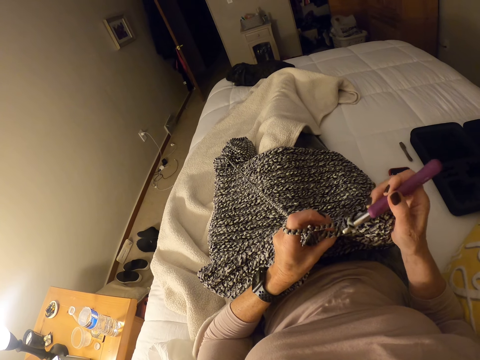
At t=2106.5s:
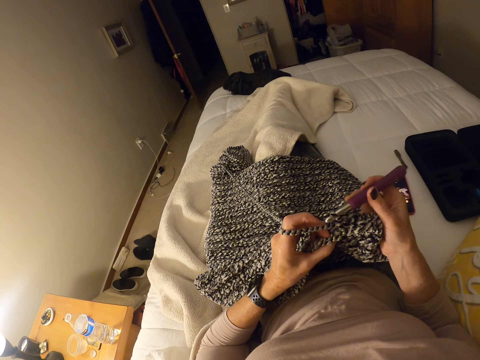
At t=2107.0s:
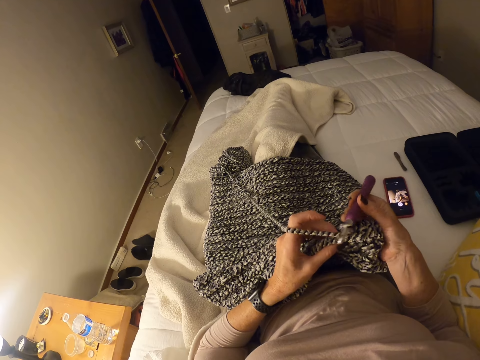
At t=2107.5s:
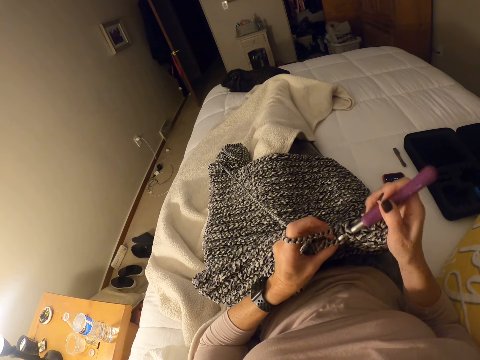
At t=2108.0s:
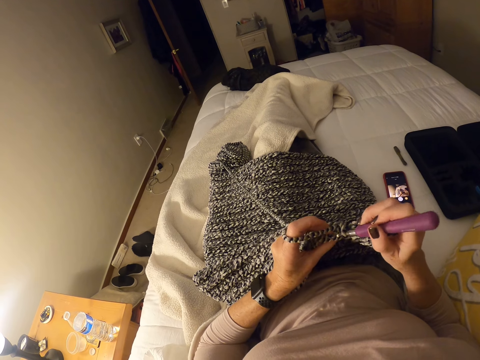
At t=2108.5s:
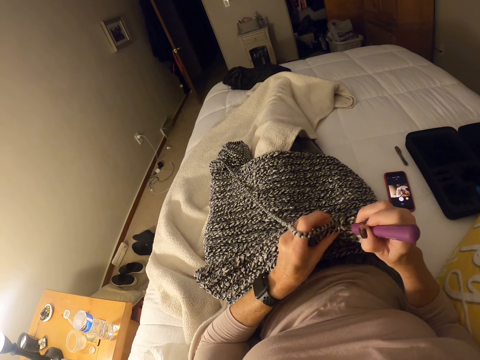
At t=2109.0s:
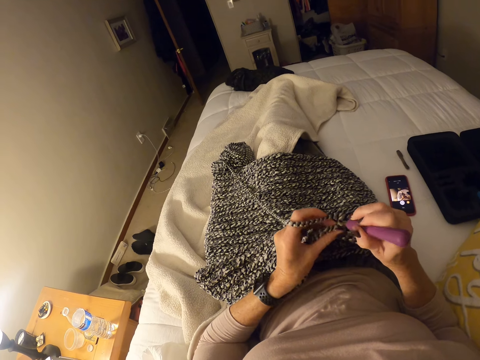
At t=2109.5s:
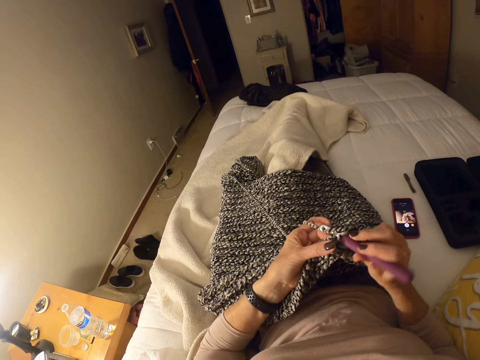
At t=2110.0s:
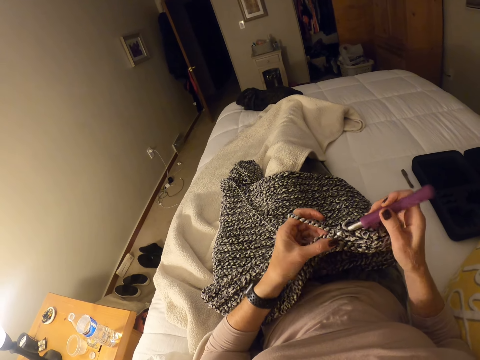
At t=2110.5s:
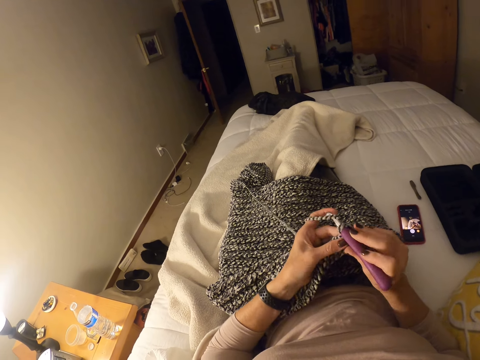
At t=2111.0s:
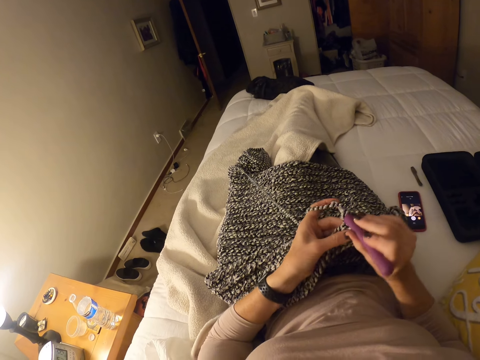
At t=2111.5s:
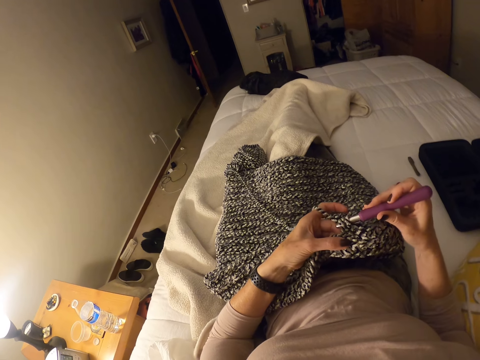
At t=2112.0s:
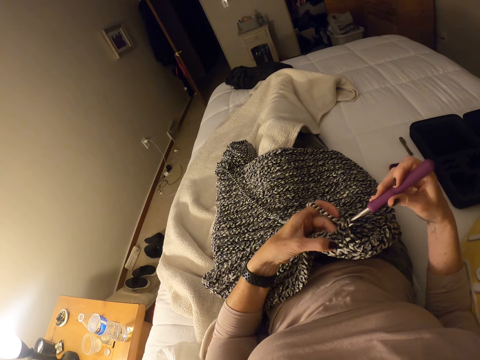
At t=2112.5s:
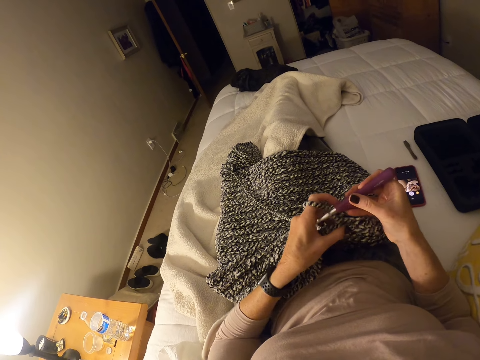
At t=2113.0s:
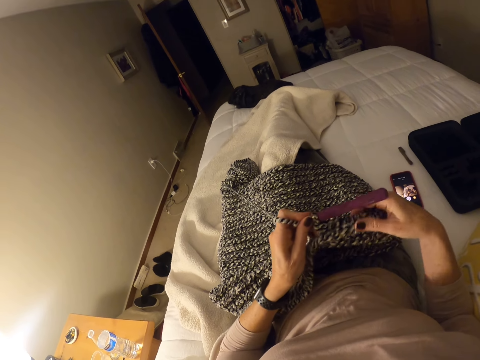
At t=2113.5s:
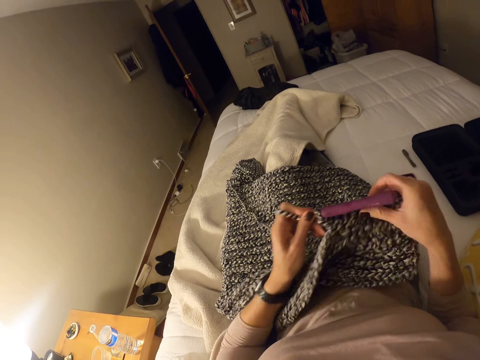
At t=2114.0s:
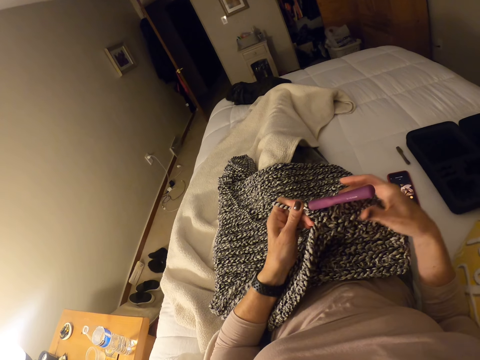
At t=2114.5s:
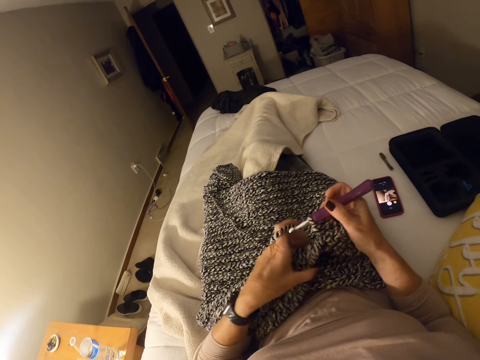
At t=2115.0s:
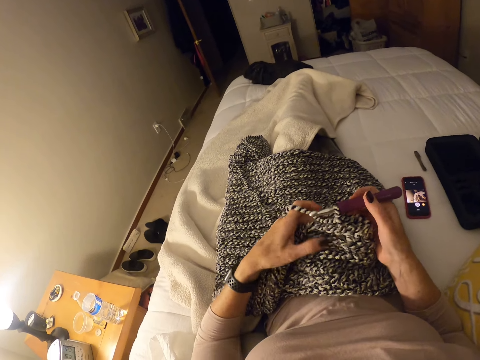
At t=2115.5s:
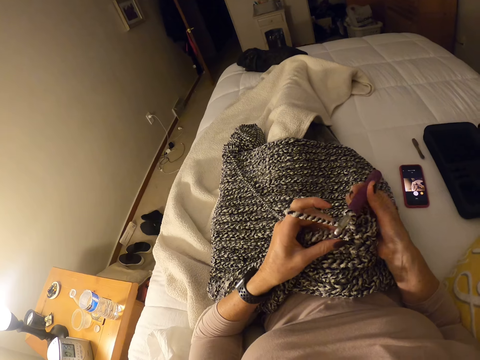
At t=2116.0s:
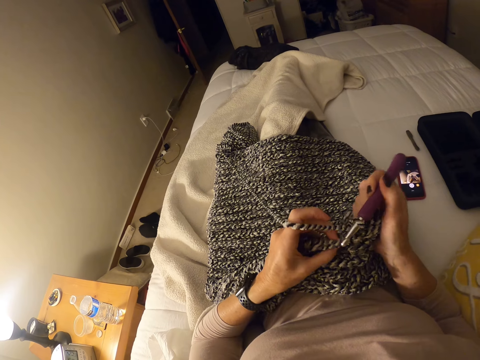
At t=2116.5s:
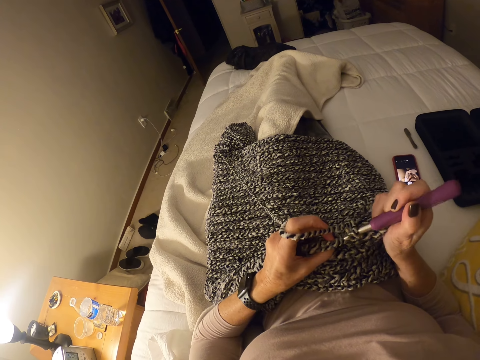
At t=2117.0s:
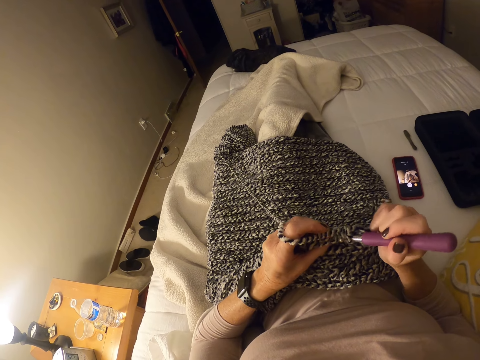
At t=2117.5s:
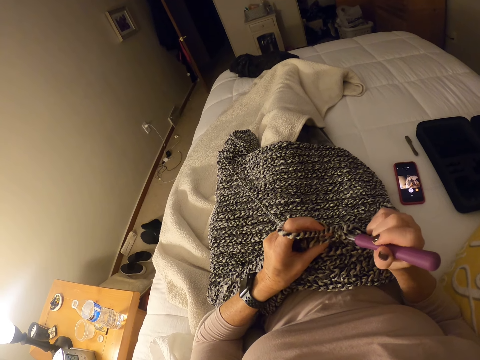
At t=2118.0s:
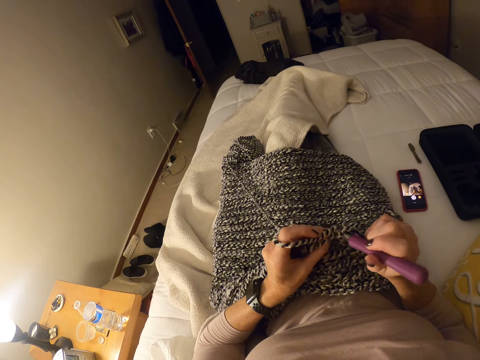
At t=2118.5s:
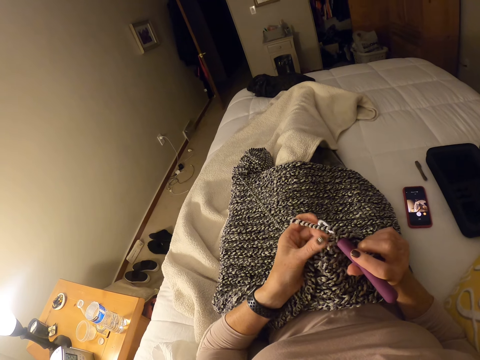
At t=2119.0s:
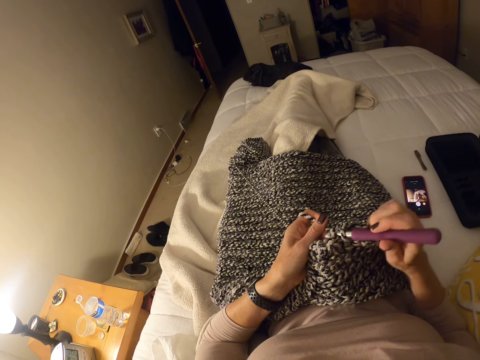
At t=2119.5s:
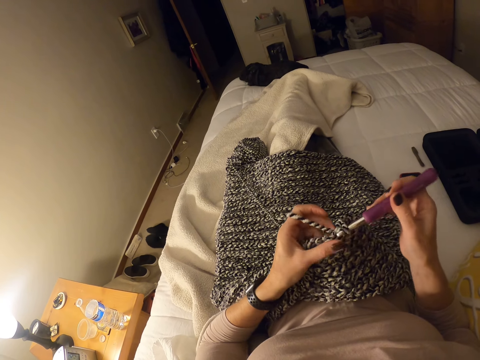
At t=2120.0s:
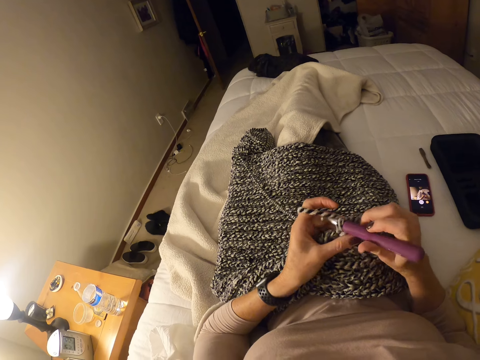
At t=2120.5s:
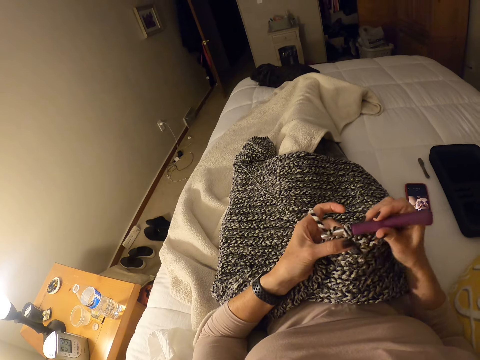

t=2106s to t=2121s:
The camera wearer adjusts the crochet cloth. She passes the crochet hook to her left hand. She holds the crochet hook with her right hand. She crochets the strip of yarn into a cloth with the crochet hook and her left hand.

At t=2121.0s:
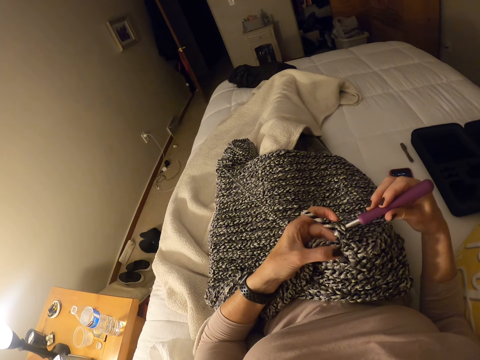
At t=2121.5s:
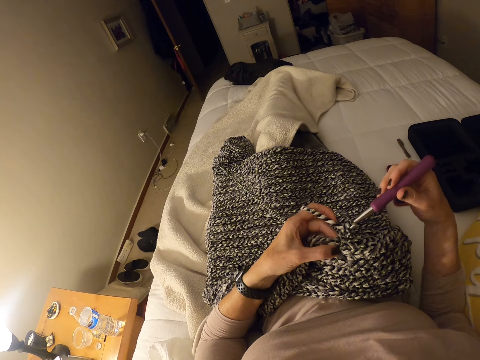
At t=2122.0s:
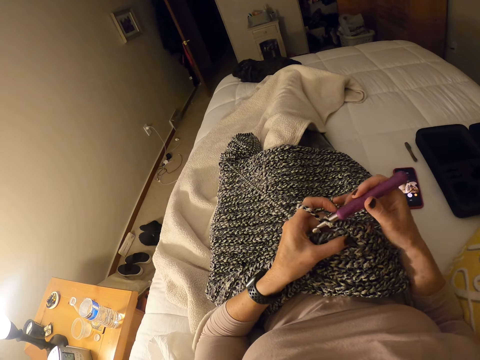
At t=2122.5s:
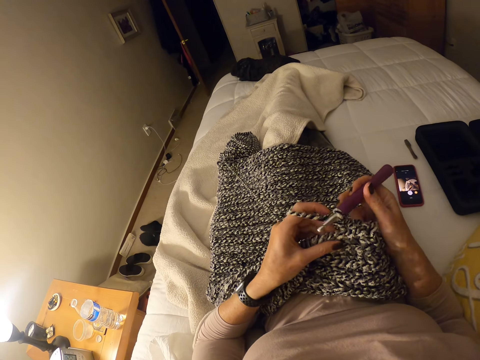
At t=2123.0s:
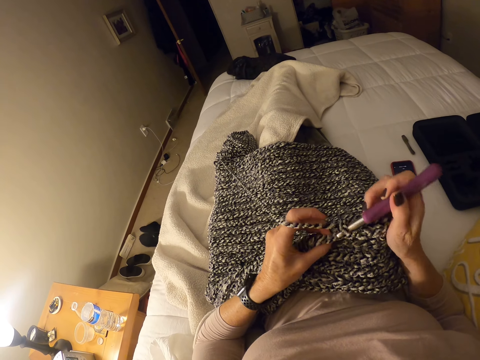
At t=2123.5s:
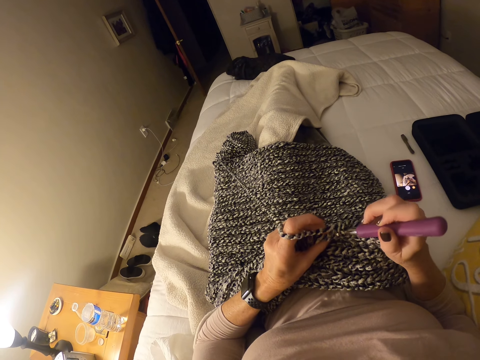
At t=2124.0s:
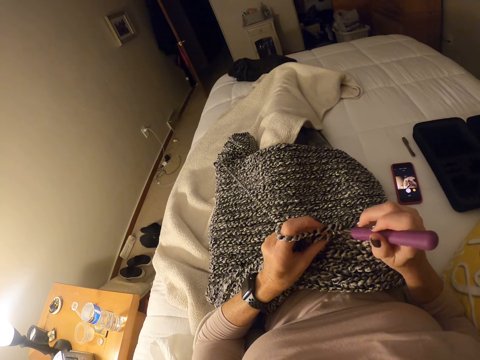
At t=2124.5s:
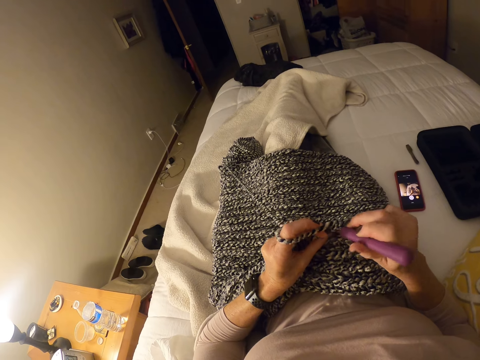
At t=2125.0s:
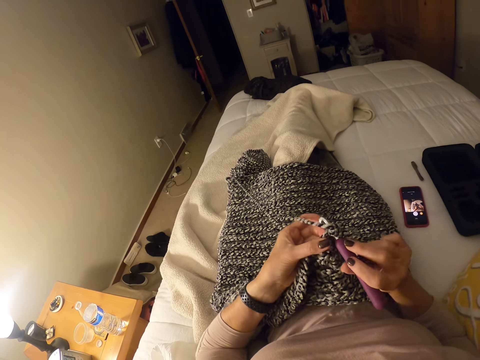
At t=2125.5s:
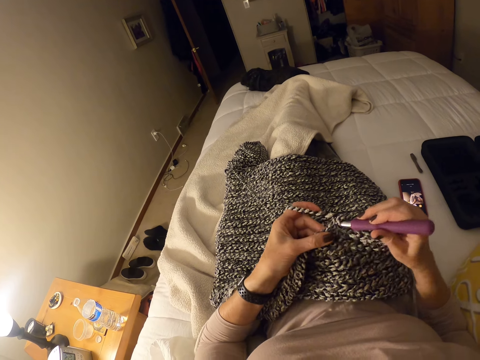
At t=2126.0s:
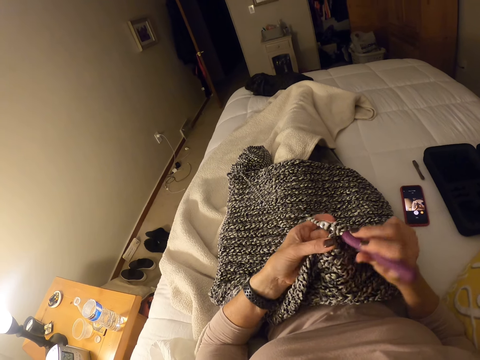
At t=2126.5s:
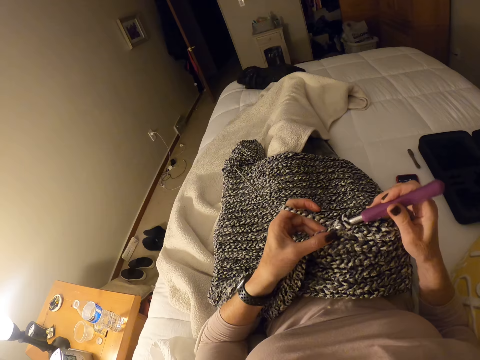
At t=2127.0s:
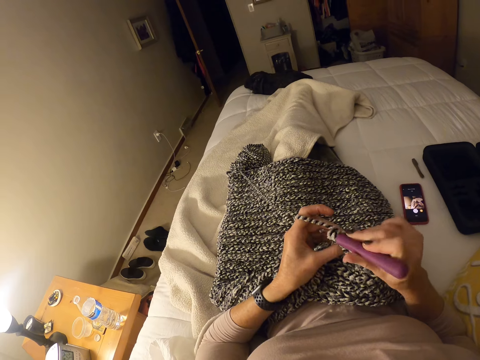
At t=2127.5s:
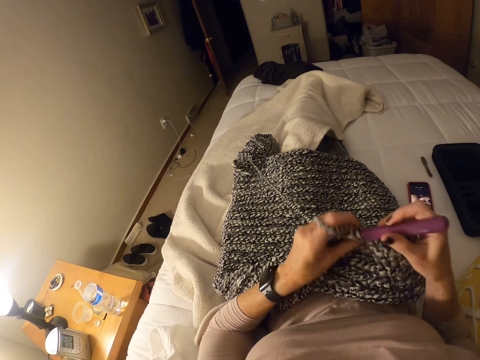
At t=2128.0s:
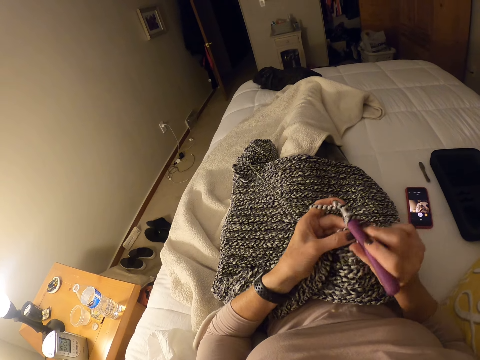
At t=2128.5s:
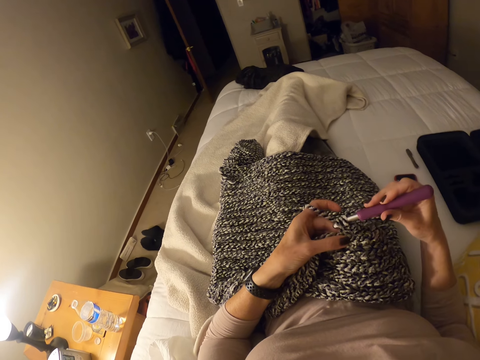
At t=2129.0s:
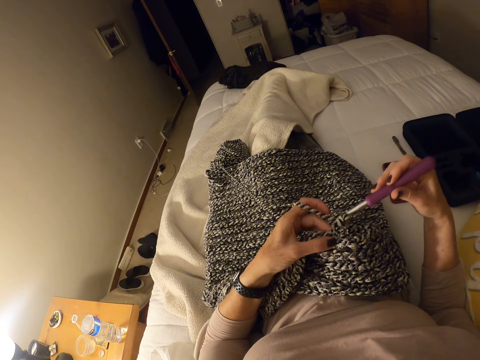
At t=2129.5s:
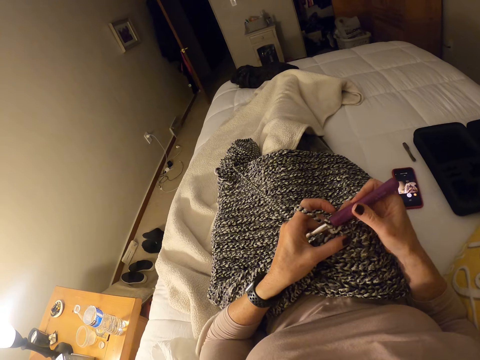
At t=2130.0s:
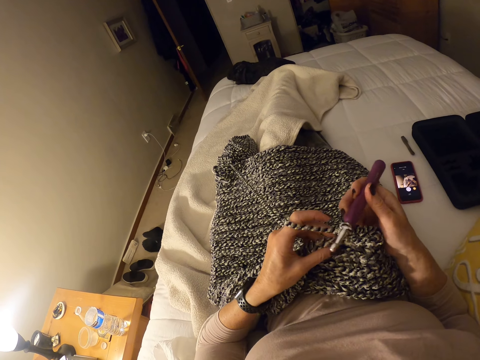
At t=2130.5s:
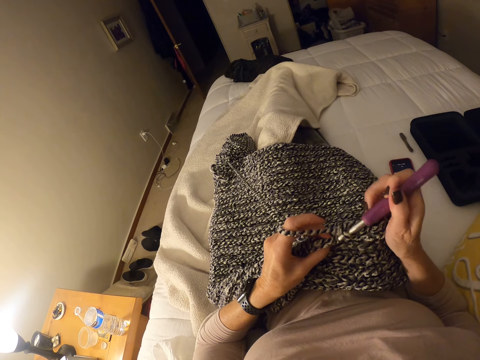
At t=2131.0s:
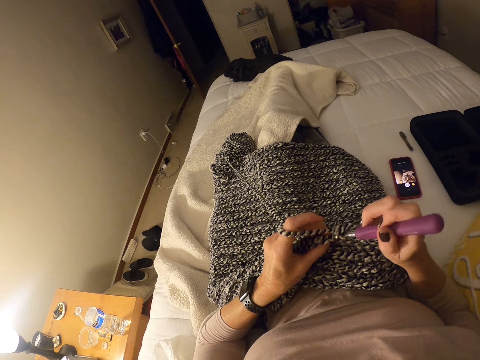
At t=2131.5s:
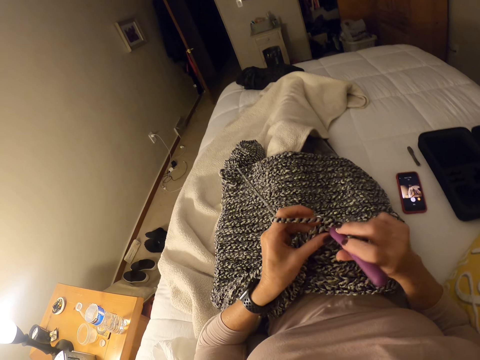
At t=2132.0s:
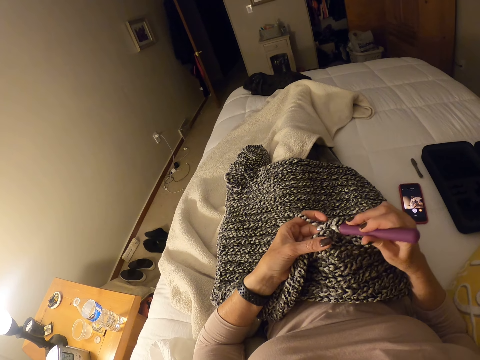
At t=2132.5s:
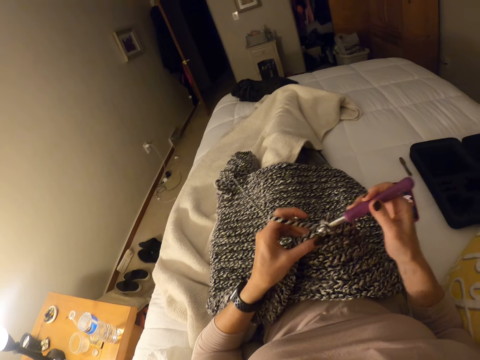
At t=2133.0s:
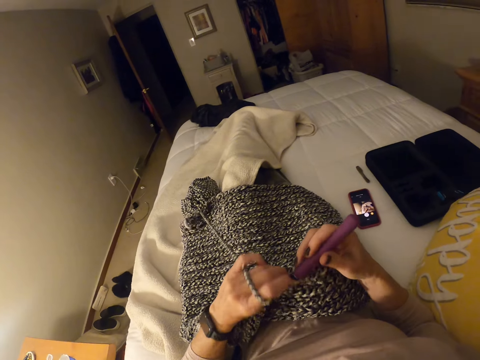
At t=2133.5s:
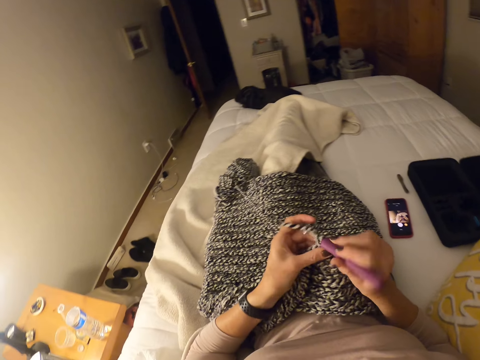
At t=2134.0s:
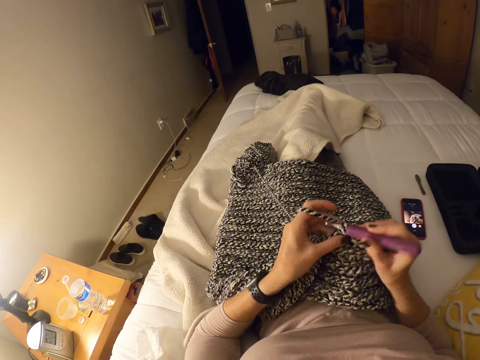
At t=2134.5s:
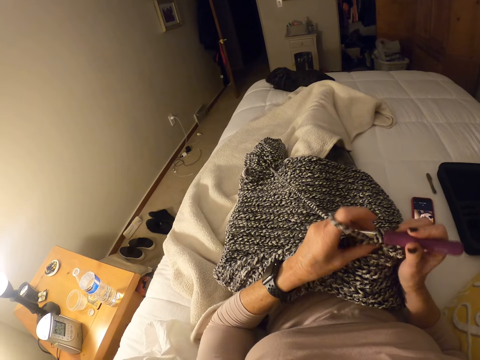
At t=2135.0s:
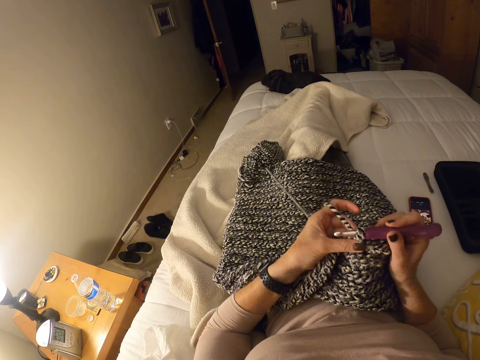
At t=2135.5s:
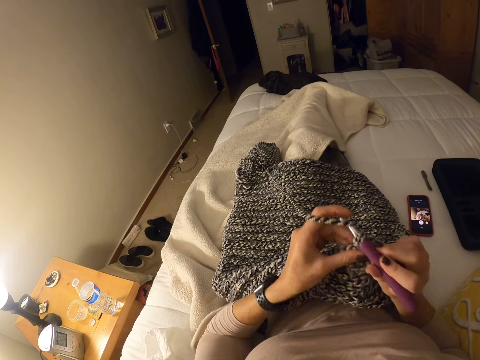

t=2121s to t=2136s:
The camera wearer pulls the strip of yarn with her left hand.
